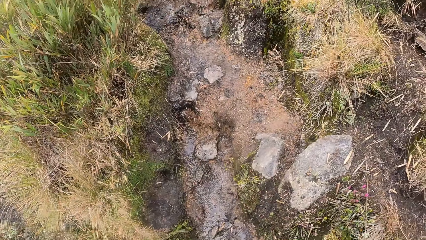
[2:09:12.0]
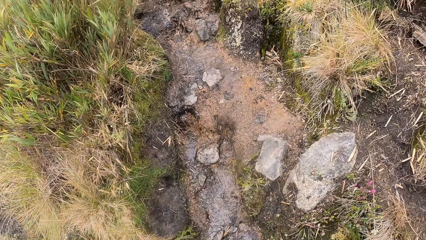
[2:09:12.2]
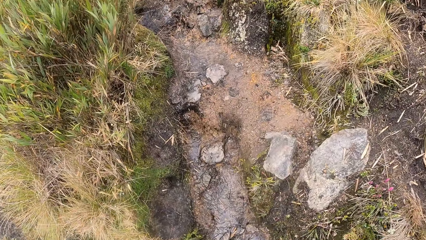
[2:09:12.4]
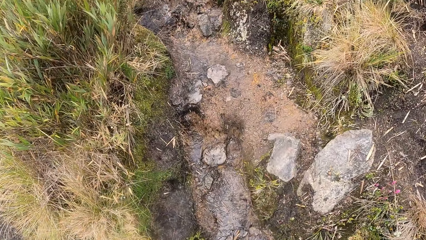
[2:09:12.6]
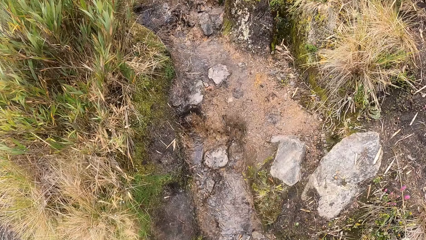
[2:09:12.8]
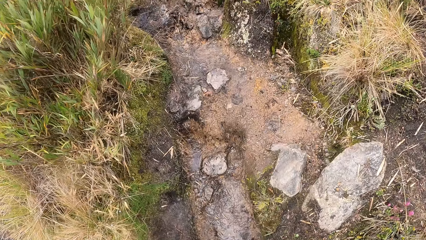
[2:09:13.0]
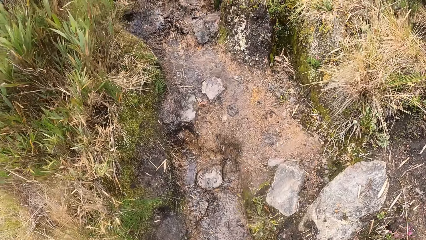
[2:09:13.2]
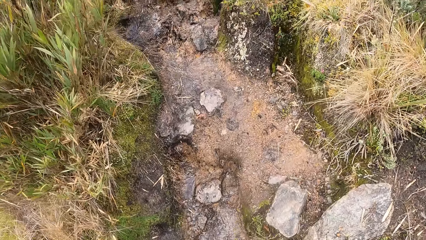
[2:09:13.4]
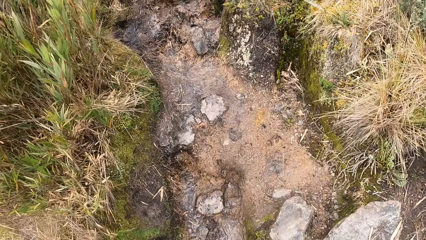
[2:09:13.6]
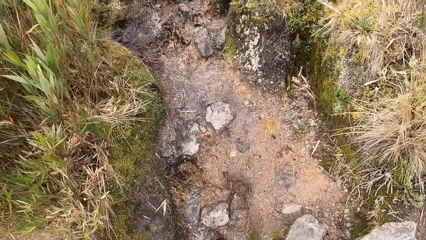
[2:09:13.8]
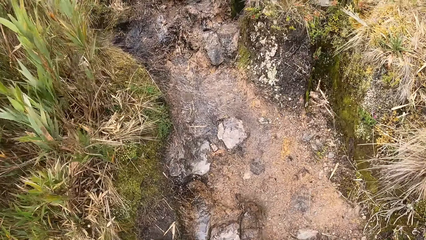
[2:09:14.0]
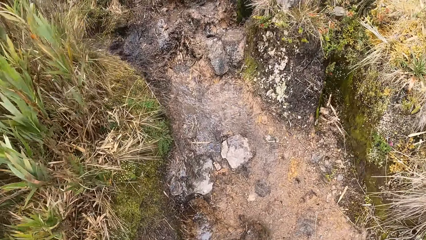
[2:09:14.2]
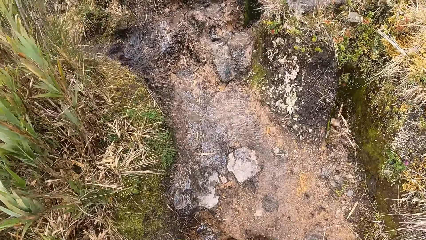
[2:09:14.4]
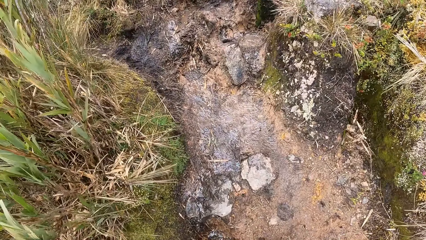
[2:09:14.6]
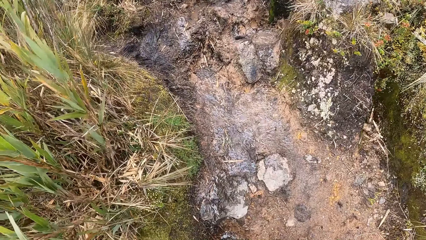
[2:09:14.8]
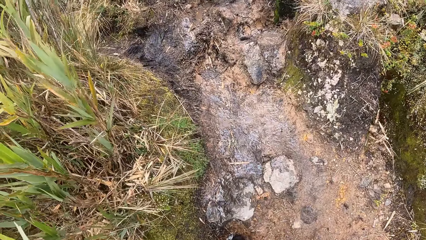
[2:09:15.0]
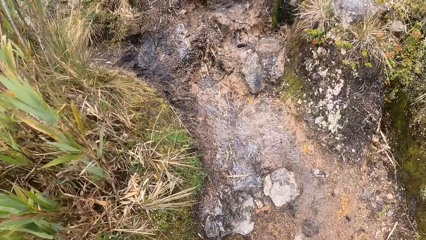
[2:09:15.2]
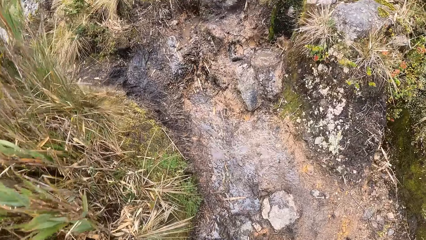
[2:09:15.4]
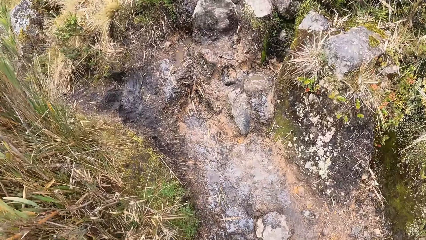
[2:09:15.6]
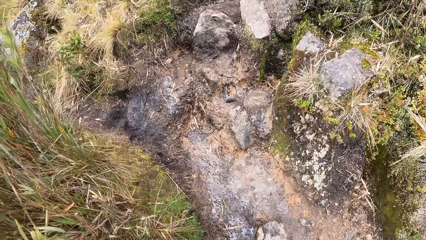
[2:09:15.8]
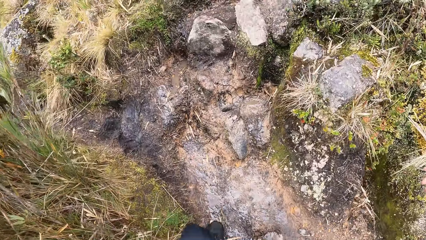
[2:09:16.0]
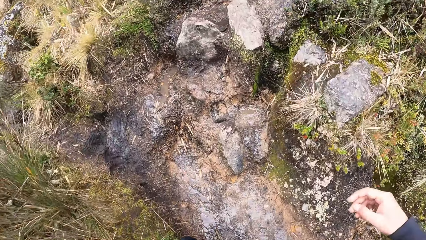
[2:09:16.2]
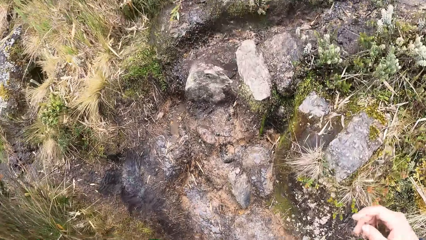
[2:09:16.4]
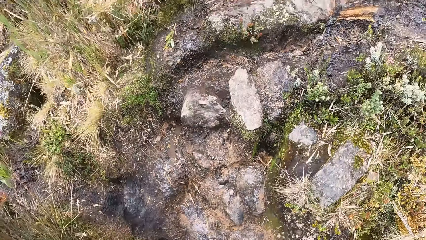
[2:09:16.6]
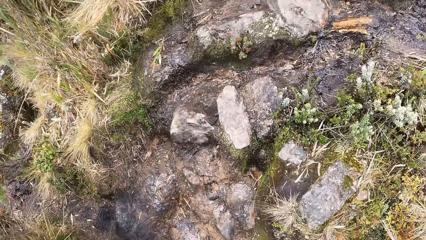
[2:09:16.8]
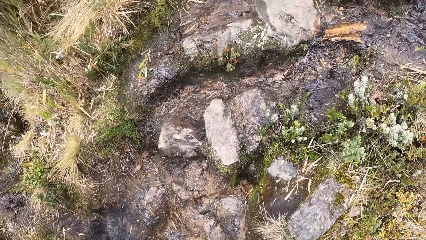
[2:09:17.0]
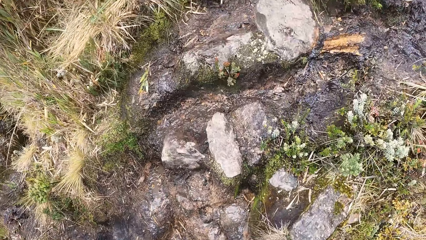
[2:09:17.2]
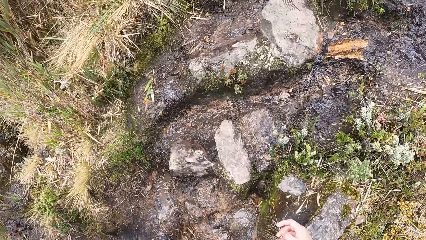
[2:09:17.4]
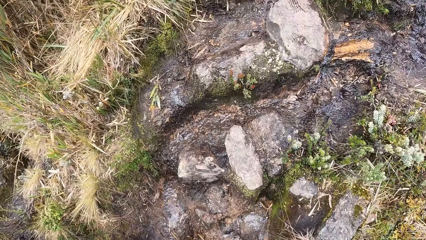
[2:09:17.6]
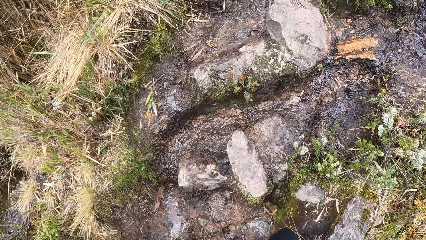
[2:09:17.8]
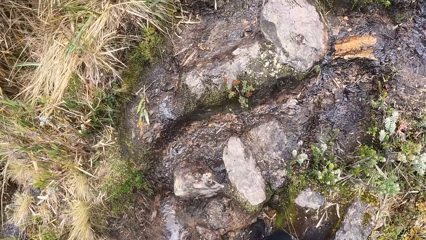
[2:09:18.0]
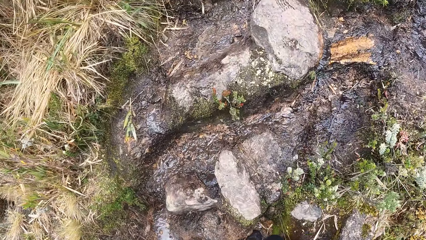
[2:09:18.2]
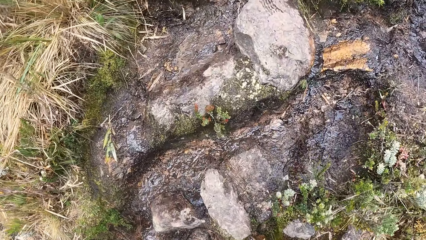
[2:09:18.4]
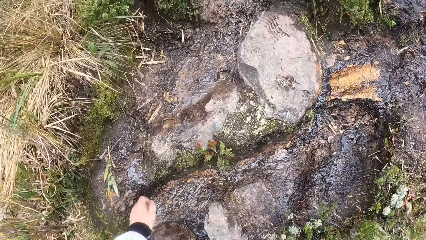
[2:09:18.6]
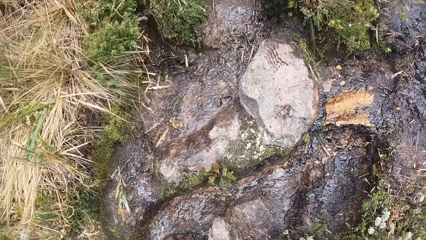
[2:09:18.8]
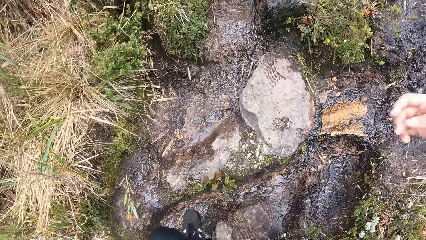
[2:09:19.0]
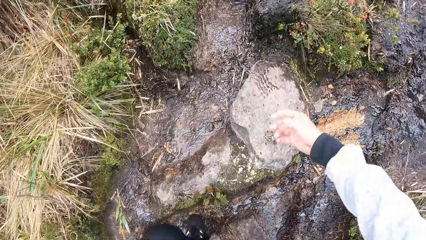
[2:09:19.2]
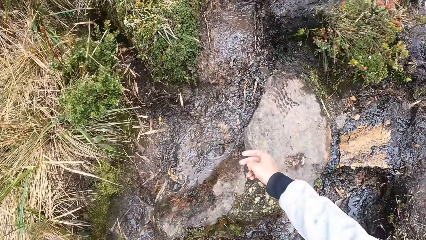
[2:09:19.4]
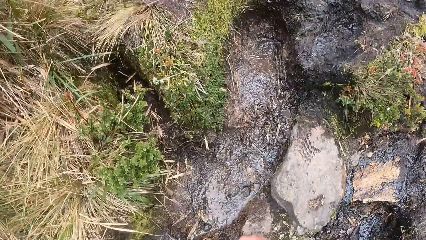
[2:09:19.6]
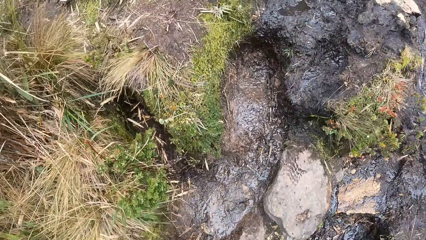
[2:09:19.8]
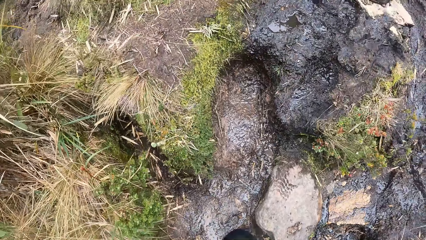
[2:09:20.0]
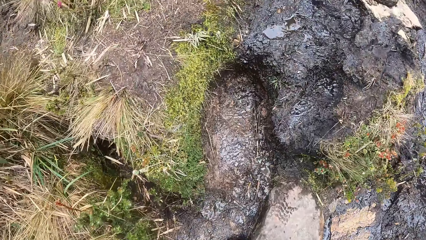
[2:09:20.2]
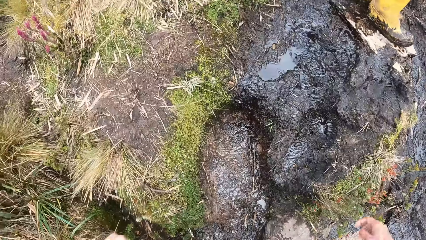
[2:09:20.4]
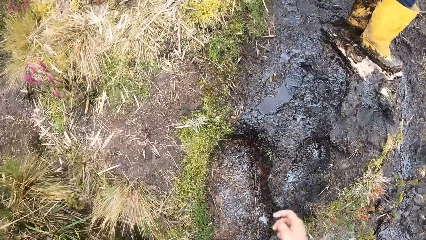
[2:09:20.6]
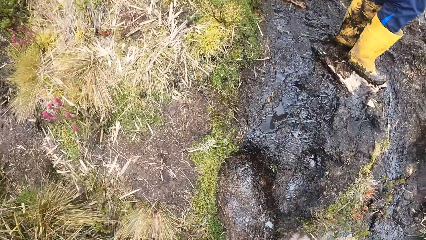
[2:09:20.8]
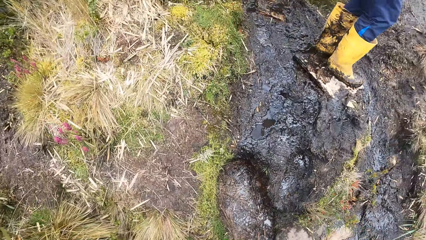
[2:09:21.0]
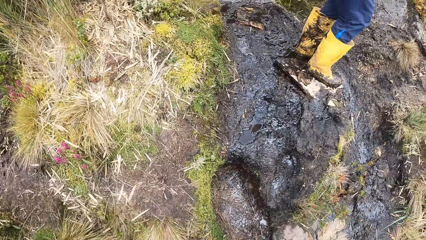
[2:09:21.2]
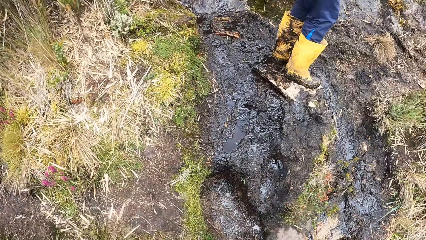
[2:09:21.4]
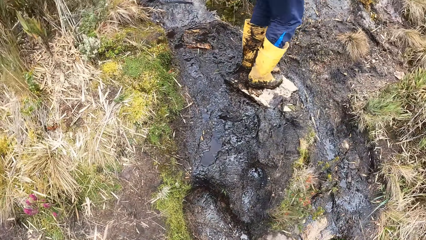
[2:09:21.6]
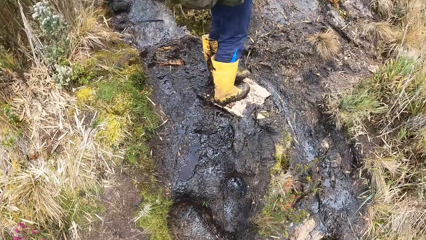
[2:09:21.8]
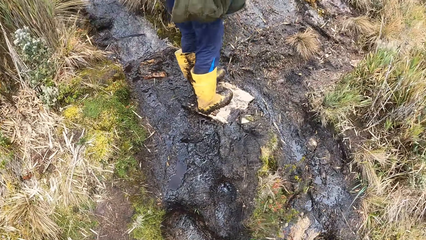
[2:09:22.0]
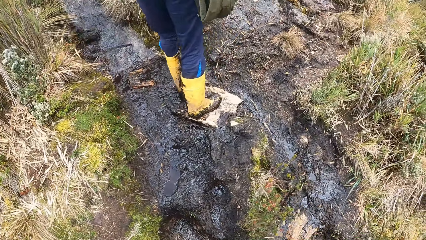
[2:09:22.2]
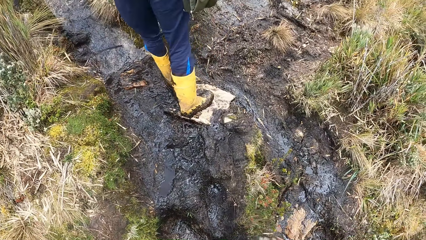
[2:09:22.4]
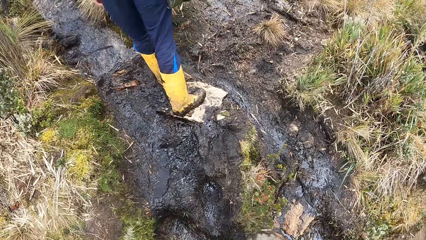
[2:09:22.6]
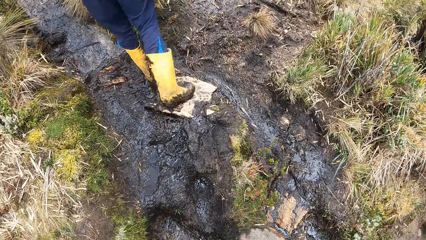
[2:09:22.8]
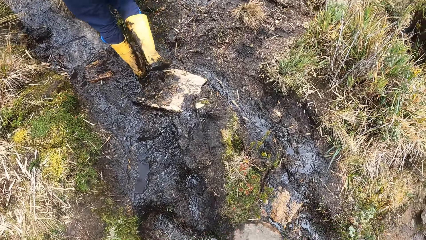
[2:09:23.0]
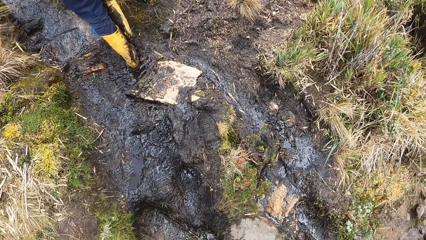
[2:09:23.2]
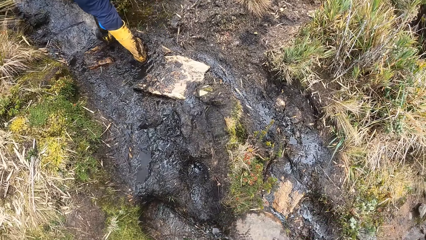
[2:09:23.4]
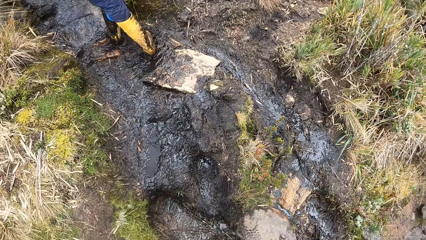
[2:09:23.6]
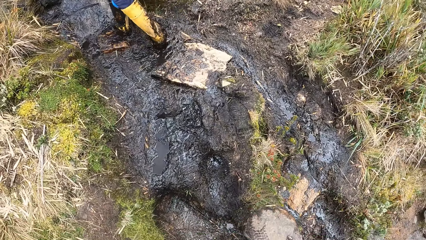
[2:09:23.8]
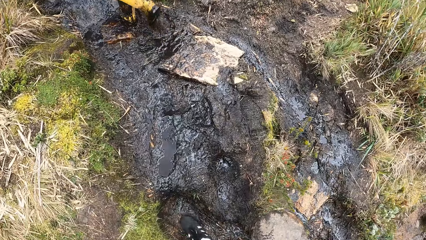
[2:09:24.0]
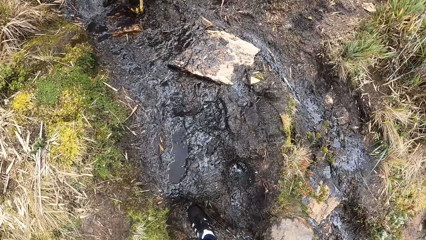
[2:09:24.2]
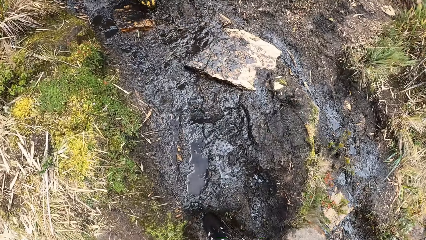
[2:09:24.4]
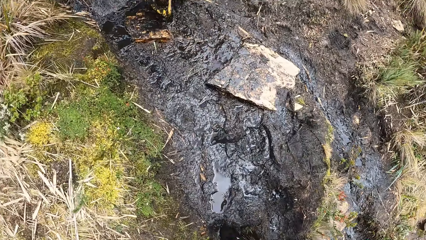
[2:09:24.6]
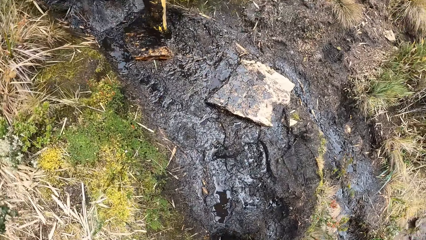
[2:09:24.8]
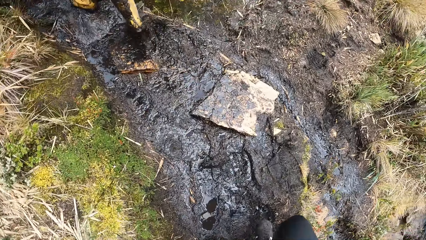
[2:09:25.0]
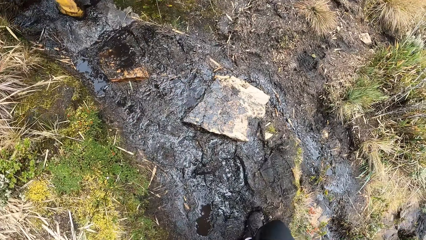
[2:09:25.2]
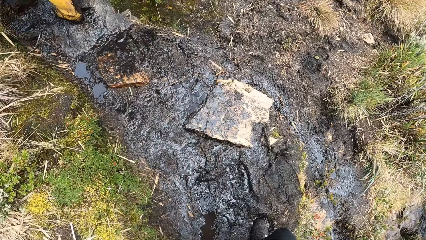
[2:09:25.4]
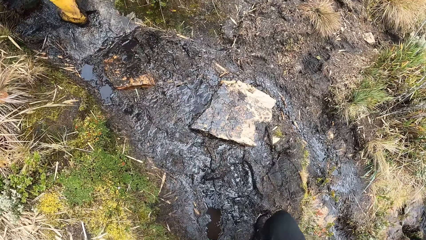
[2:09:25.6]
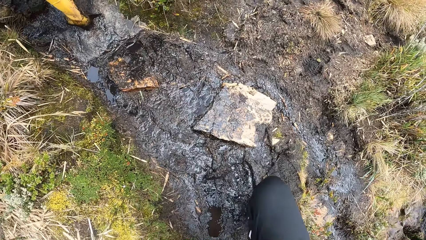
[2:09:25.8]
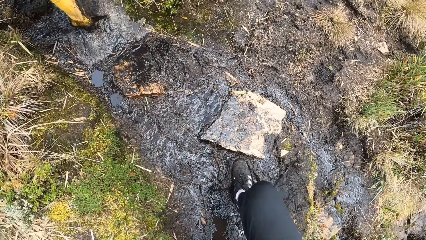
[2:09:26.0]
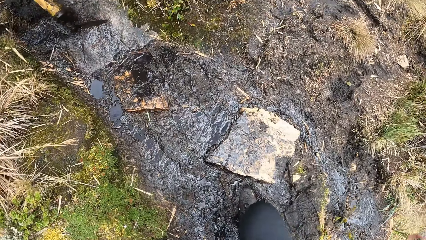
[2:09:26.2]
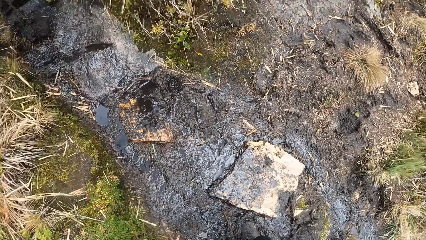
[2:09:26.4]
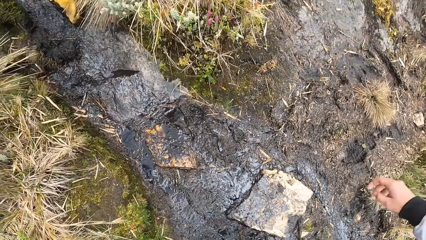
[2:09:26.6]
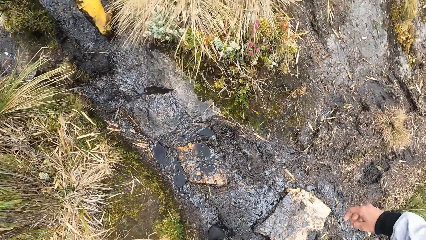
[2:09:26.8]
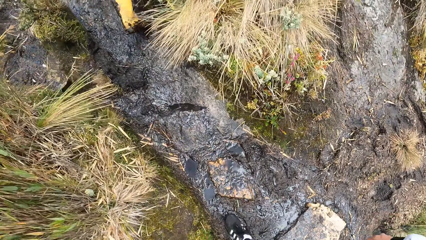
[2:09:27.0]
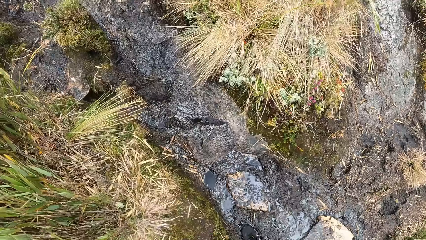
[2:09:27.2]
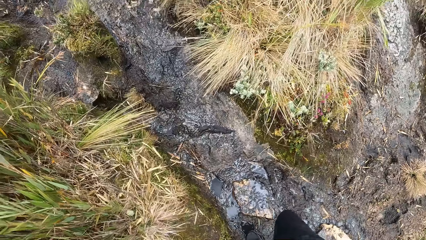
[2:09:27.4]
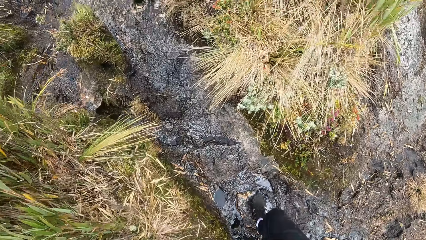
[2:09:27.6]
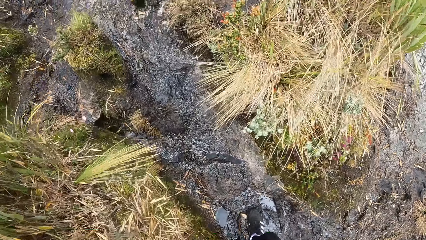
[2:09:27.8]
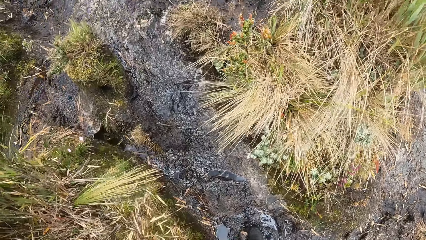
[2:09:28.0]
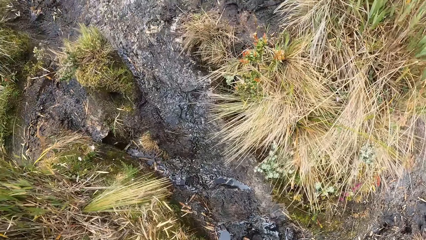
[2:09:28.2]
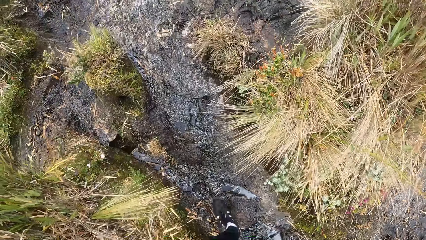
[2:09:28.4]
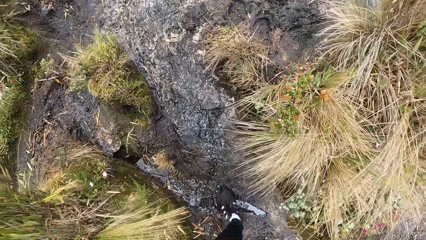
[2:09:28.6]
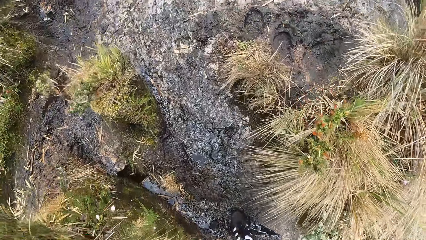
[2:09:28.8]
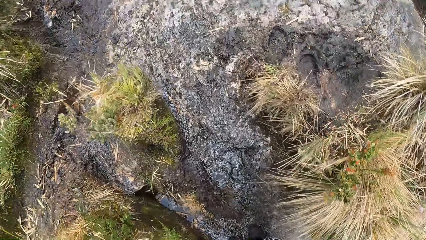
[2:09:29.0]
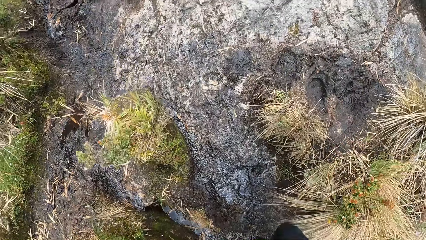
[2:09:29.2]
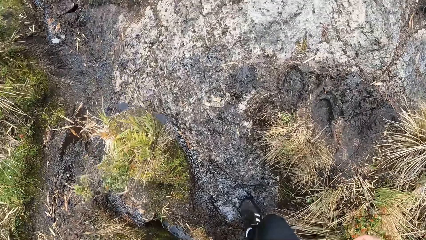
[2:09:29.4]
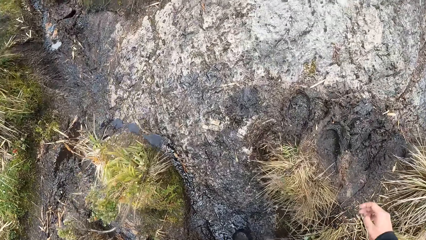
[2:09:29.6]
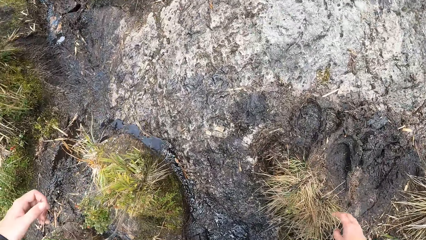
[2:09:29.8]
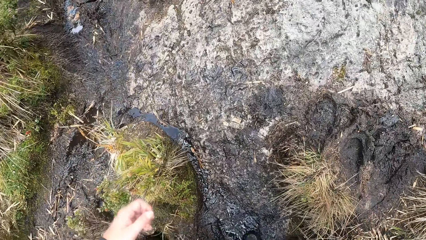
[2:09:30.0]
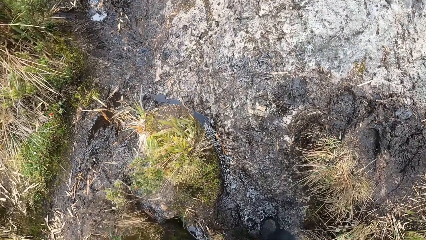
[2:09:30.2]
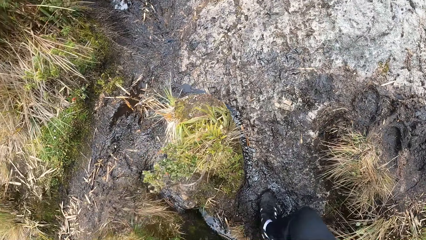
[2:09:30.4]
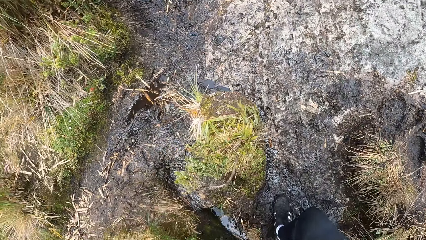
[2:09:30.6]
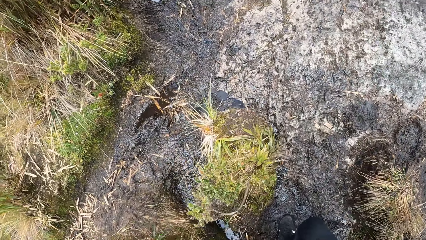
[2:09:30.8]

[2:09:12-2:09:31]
The camera wearer looks at the rocks. The man stands on the rock. The man walks in the bushy area.
